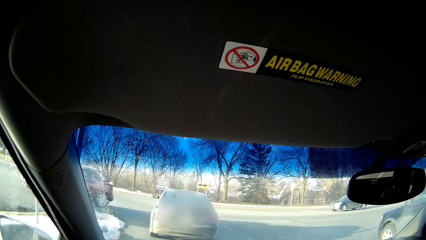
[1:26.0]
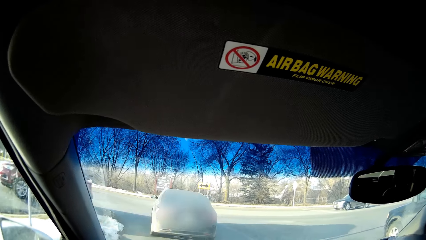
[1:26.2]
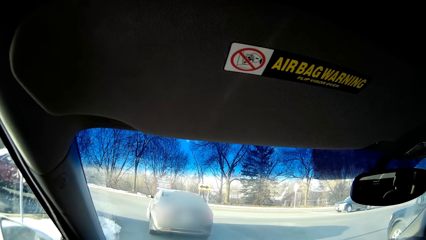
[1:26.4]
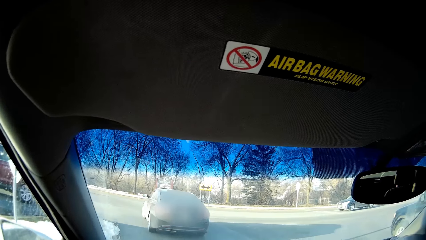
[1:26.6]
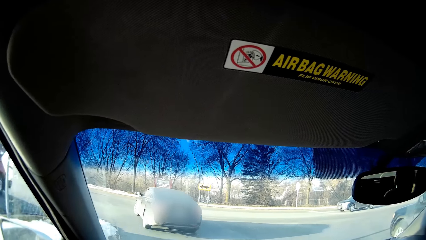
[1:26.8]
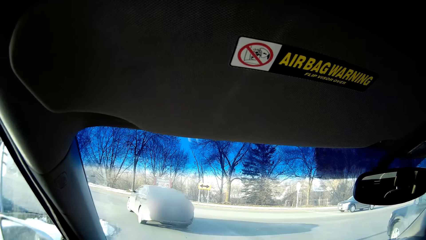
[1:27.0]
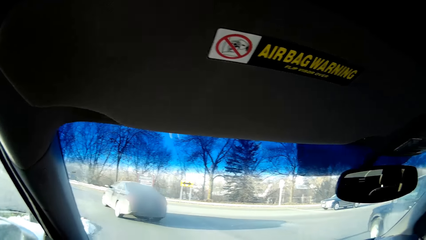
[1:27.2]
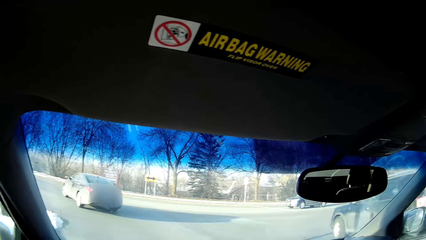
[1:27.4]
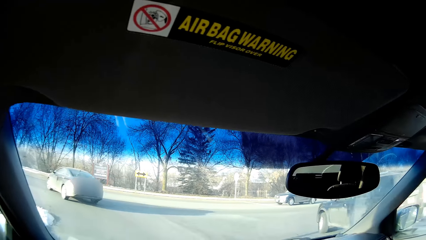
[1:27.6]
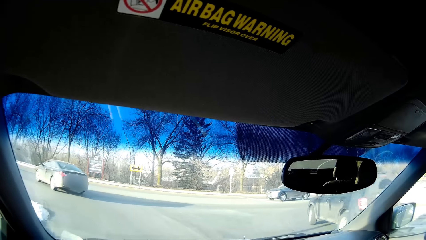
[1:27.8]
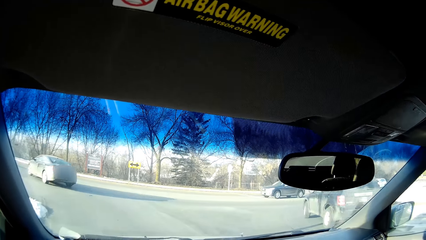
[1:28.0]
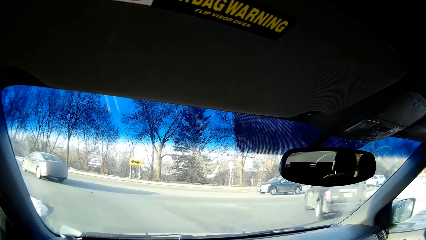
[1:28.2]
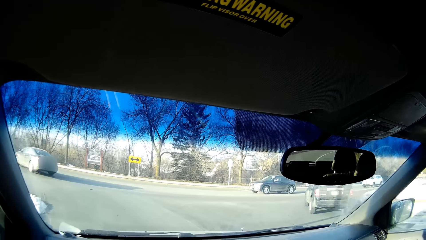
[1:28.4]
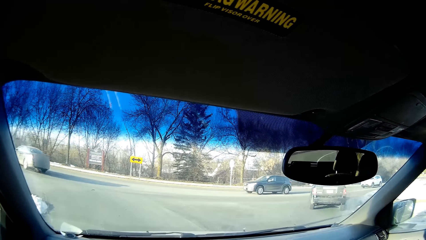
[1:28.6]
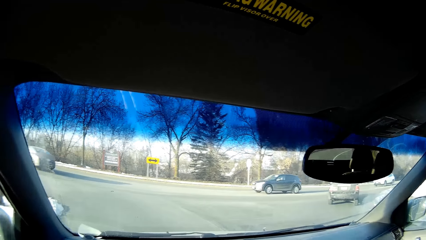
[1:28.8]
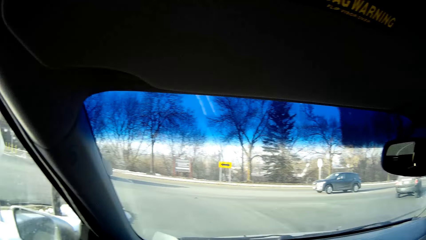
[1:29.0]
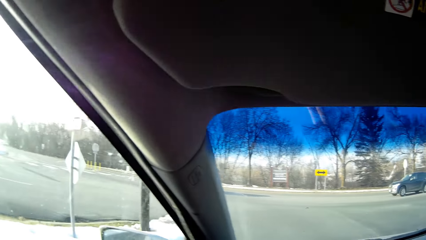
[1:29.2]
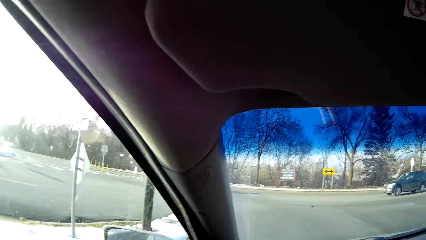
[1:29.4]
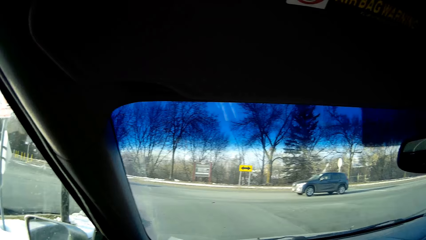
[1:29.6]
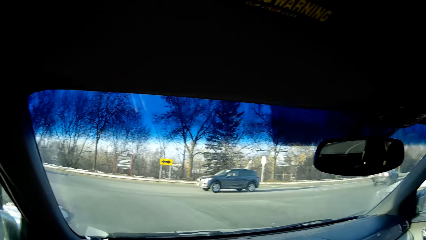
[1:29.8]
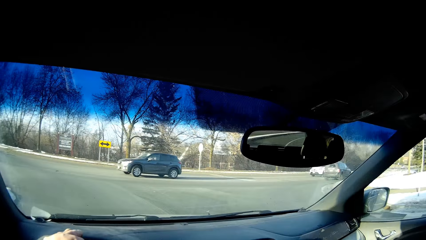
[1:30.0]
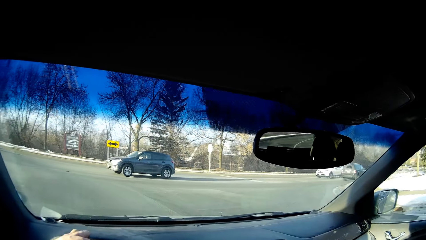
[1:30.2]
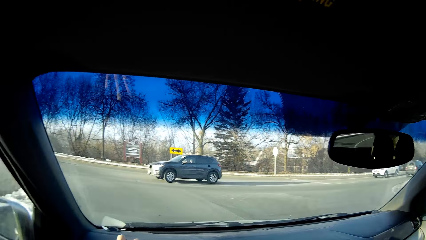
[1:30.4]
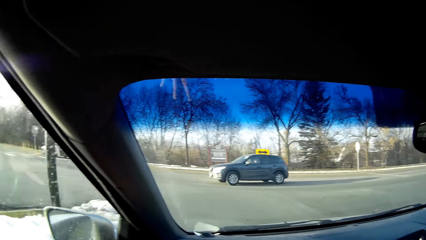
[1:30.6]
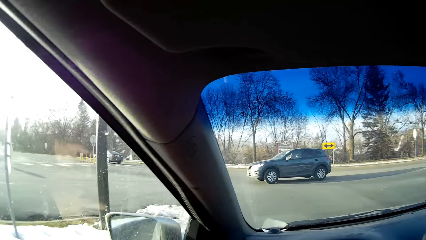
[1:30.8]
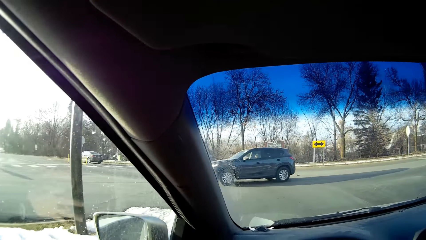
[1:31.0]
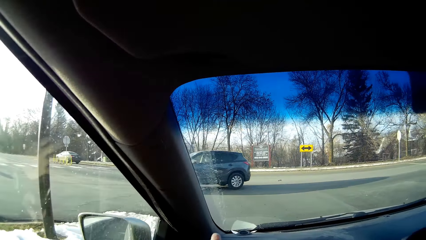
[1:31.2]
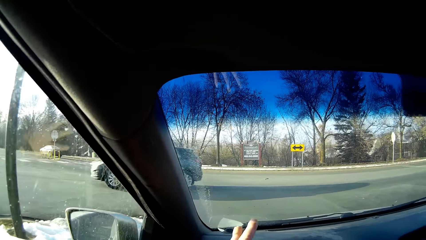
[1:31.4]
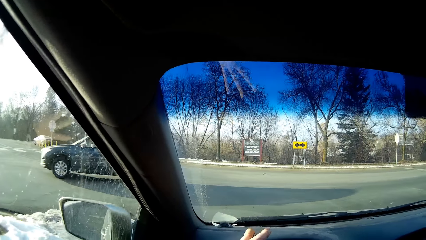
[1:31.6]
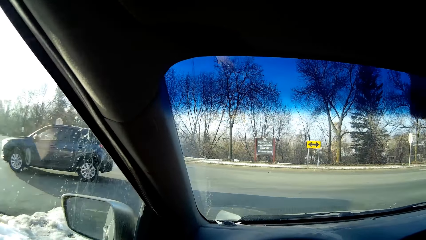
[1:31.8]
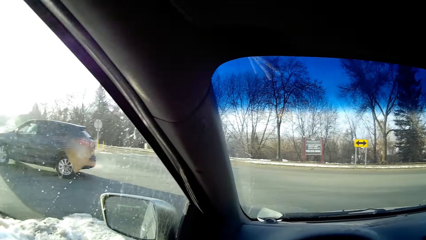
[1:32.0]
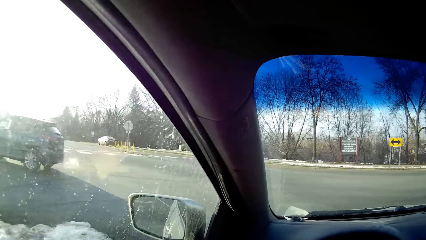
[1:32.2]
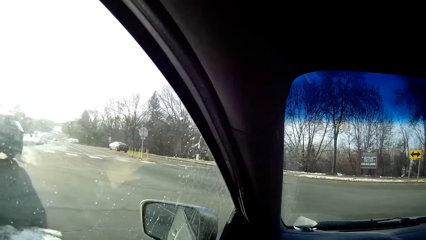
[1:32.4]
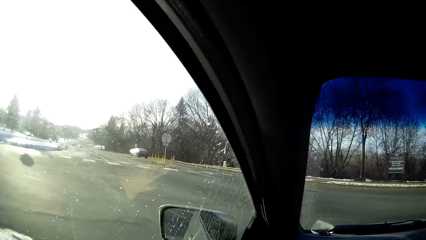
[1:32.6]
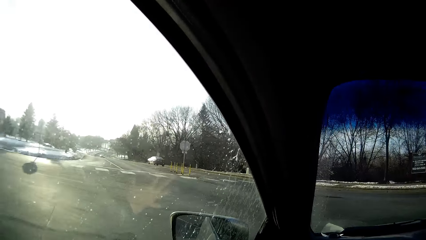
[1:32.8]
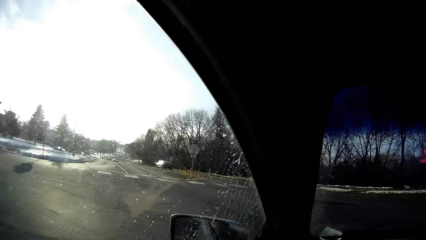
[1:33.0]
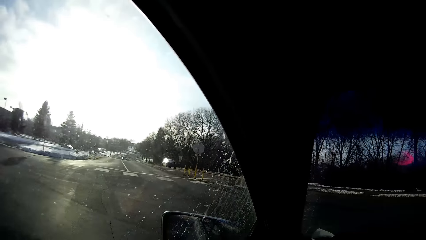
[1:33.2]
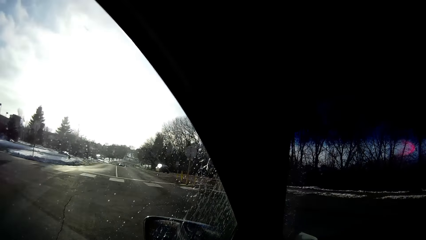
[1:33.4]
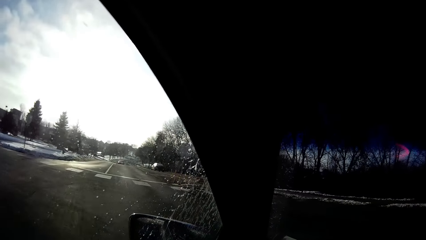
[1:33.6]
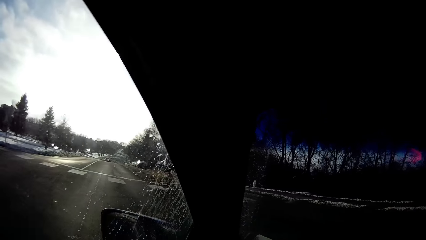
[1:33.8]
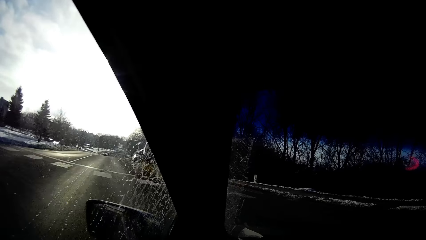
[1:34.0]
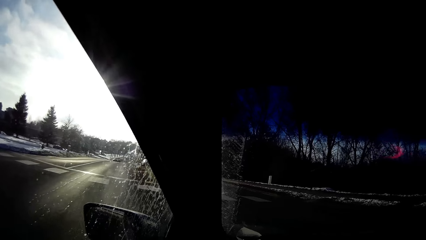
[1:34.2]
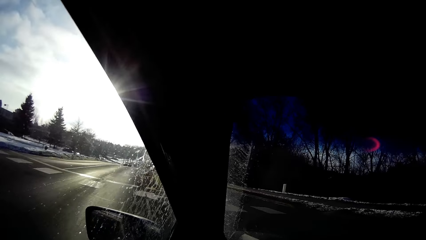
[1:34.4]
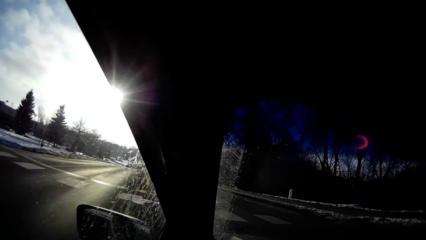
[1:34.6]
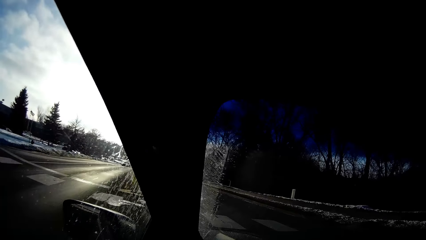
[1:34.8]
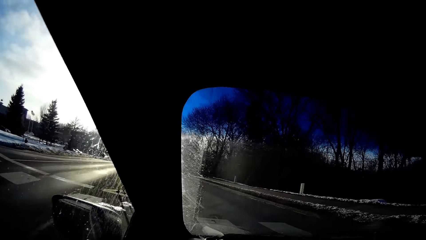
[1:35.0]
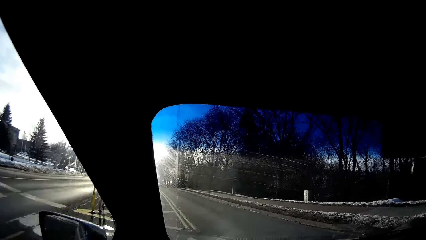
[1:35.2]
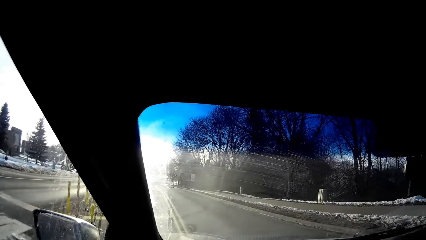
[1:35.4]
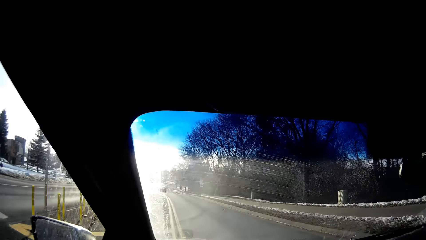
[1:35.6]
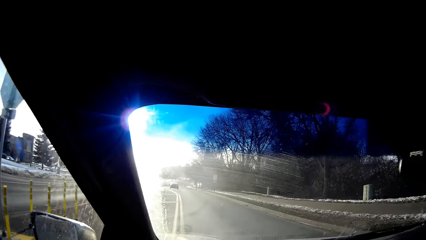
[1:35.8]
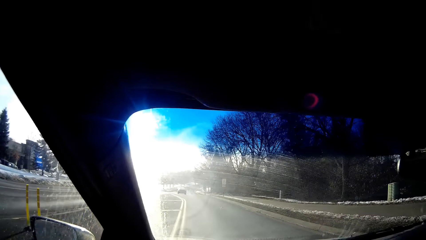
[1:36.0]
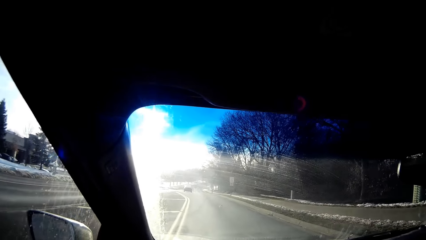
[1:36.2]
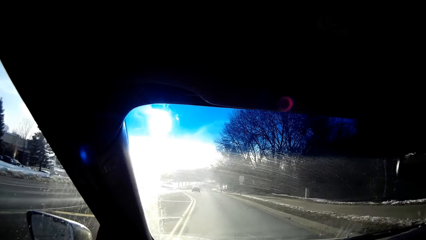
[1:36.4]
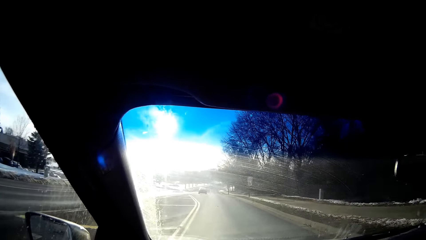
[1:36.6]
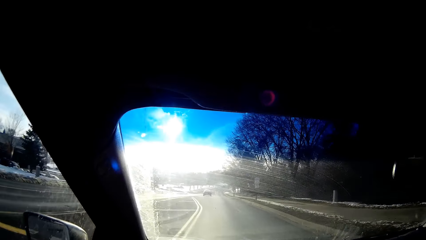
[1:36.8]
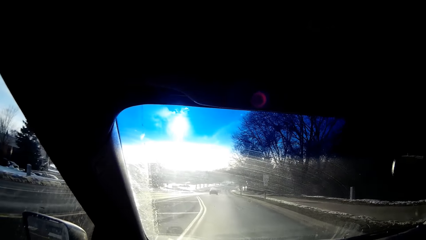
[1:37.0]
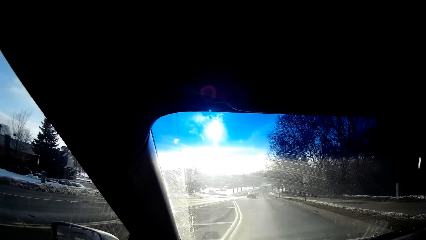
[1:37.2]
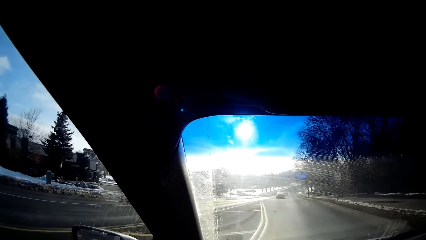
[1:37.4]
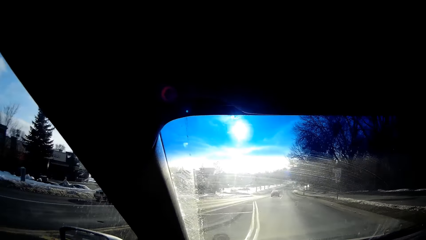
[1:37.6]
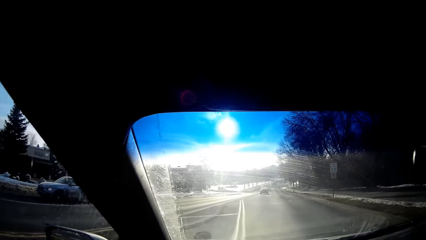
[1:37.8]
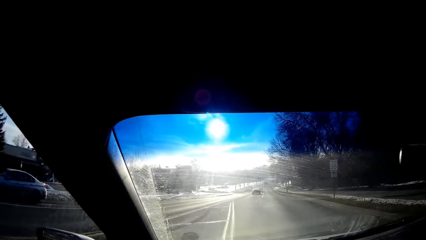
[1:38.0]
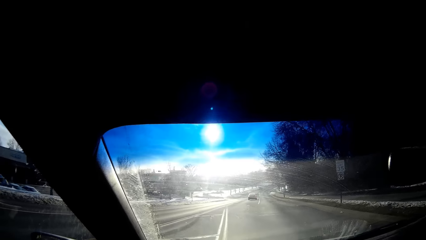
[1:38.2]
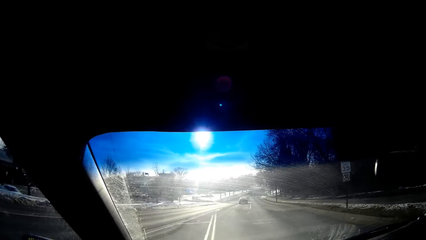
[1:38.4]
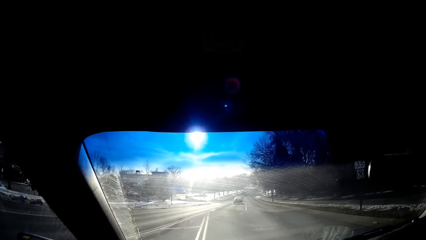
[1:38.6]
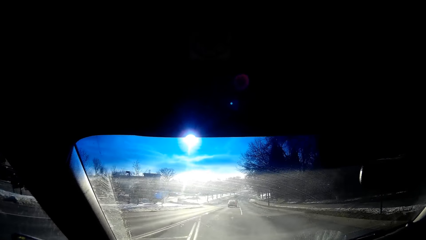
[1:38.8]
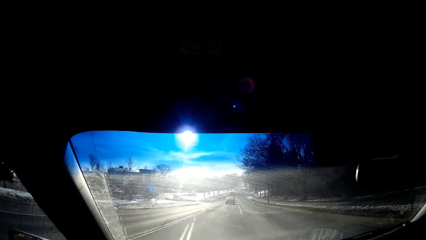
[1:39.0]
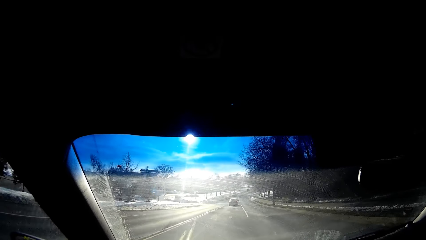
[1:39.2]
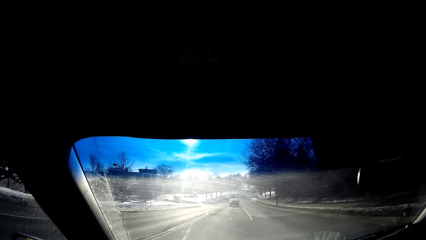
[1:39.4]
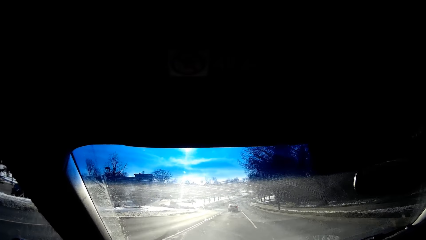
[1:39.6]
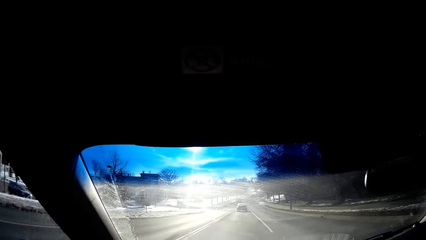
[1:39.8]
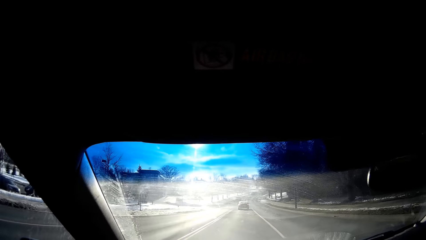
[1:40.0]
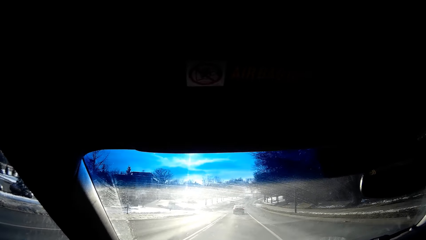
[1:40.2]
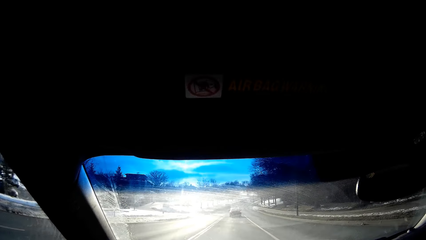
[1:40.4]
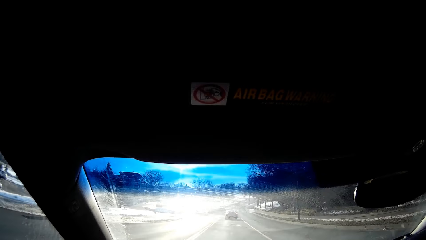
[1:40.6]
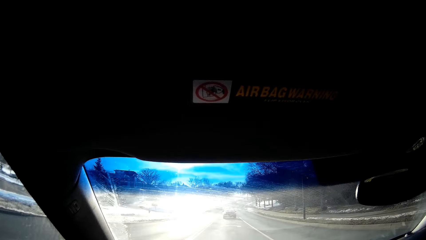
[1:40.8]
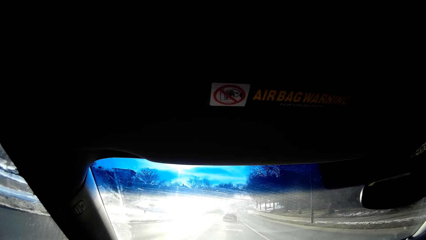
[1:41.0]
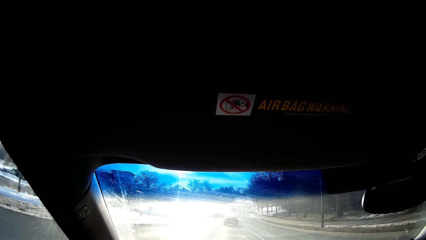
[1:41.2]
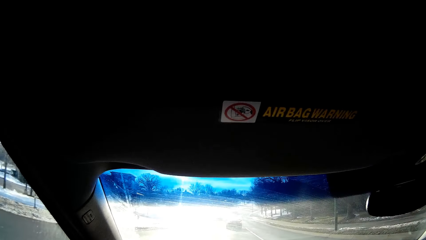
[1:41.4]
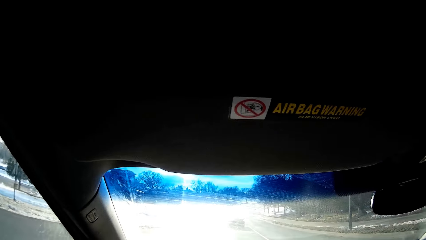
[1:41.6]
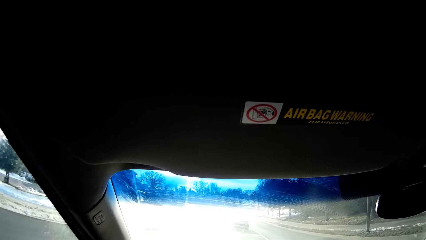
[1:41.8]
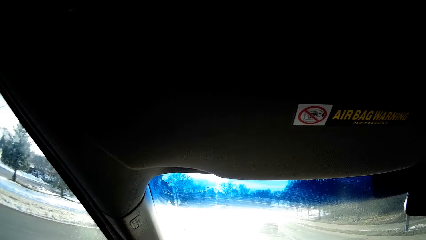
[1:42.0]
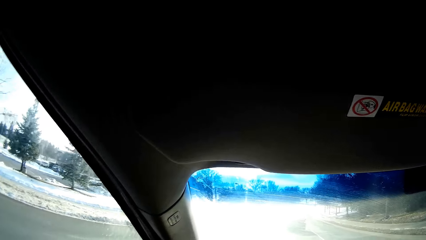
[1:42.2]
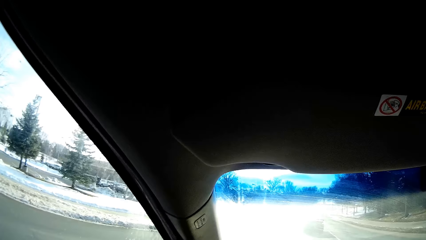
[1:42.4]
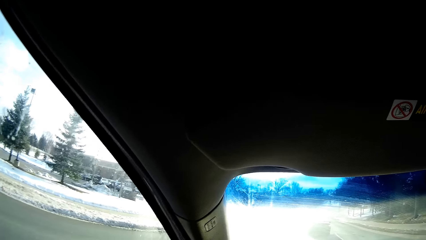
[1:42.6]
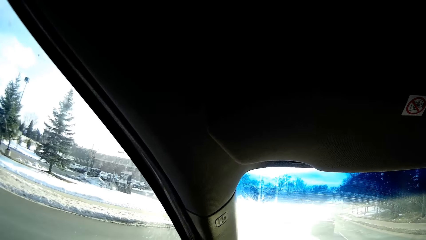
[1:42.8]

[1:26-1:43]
The camera wearer looks around. They stop the car. They look around. They turn around. They drive on the road.
